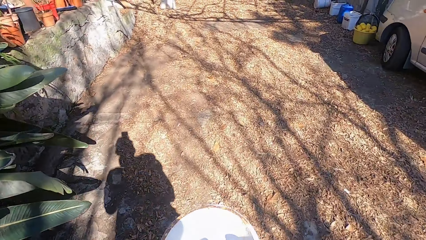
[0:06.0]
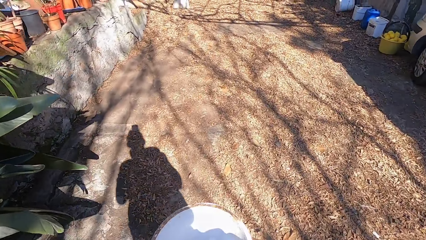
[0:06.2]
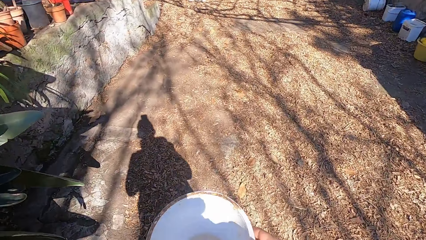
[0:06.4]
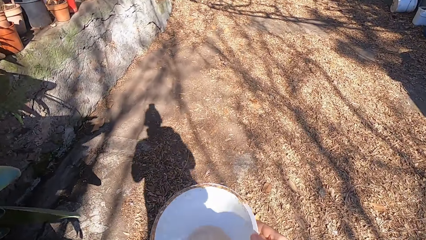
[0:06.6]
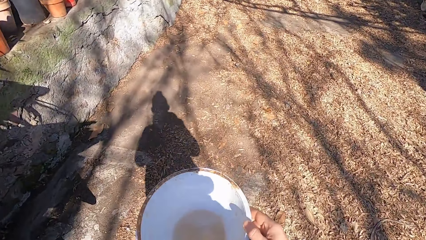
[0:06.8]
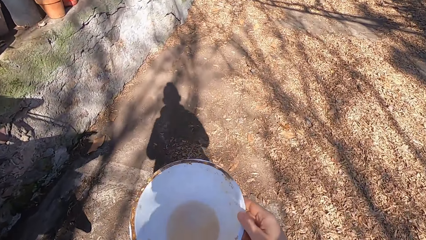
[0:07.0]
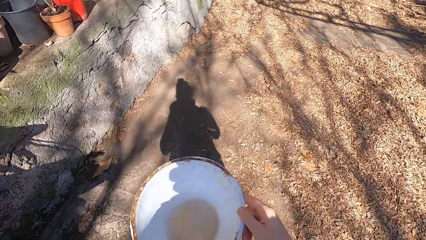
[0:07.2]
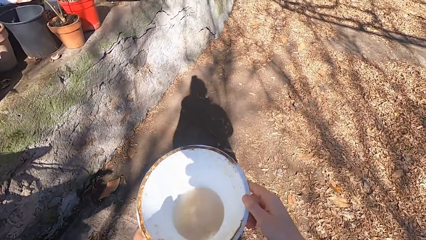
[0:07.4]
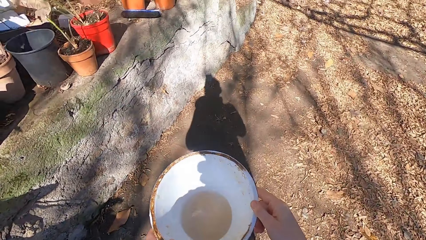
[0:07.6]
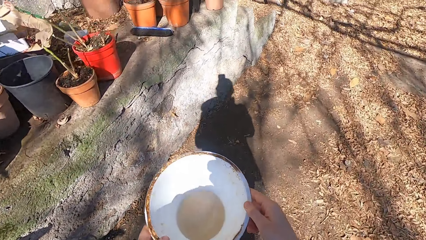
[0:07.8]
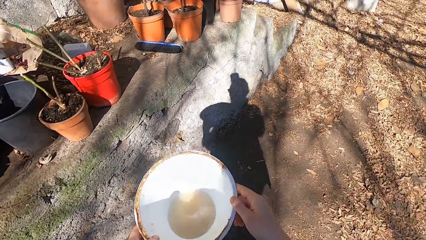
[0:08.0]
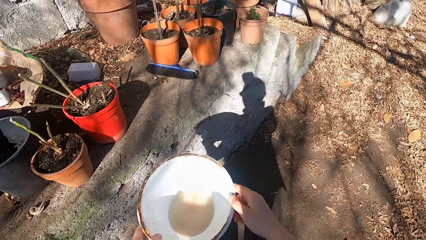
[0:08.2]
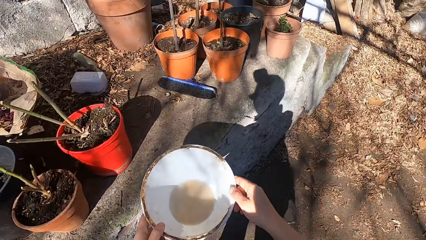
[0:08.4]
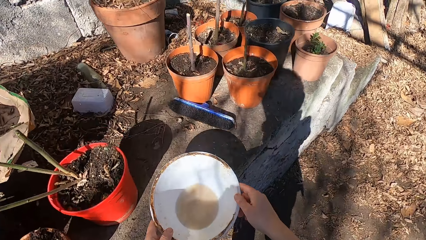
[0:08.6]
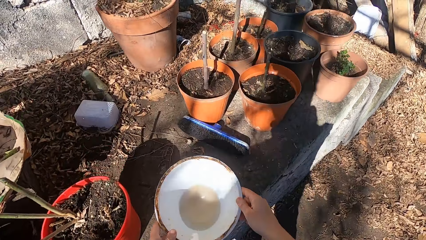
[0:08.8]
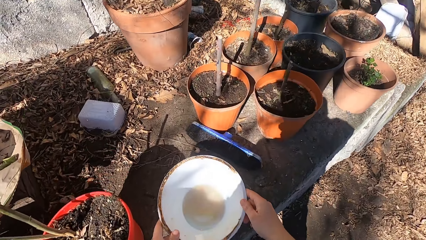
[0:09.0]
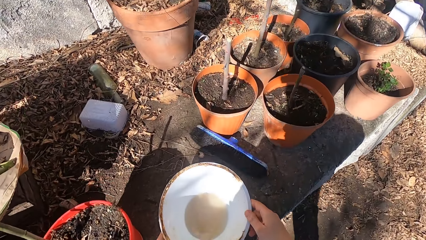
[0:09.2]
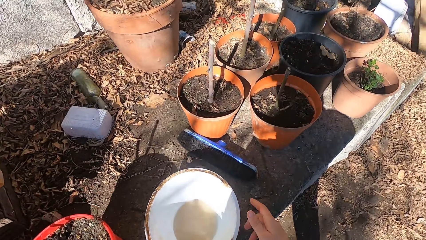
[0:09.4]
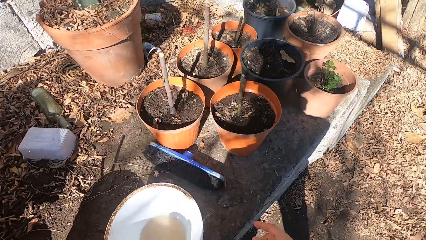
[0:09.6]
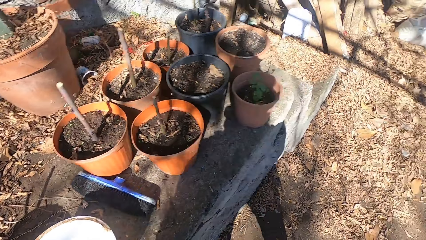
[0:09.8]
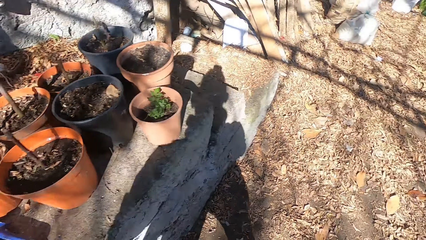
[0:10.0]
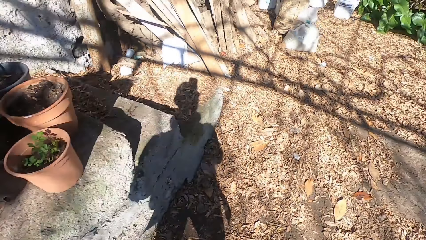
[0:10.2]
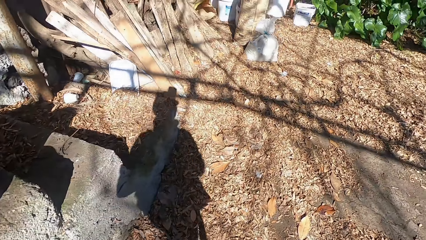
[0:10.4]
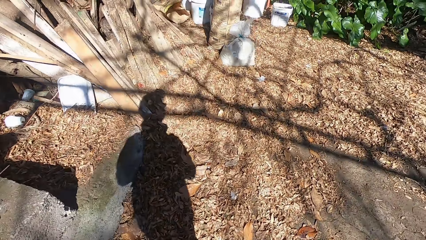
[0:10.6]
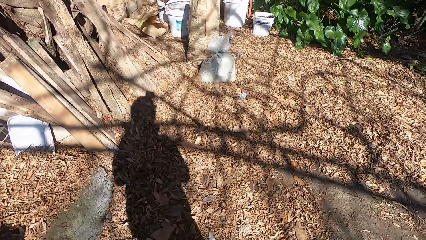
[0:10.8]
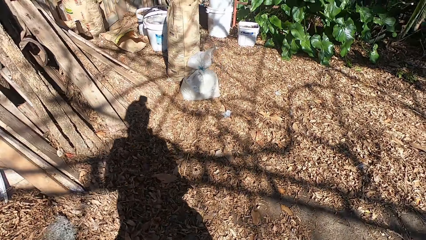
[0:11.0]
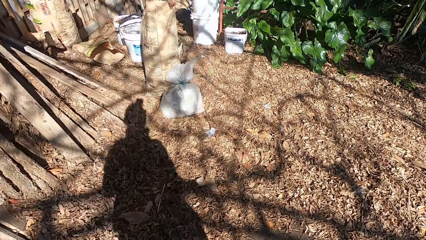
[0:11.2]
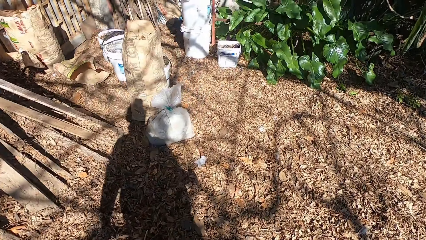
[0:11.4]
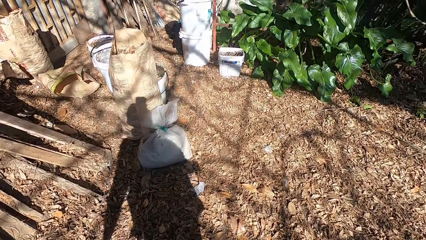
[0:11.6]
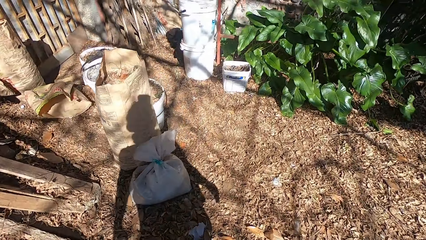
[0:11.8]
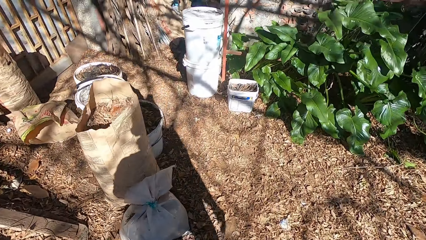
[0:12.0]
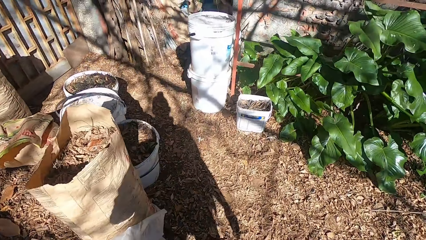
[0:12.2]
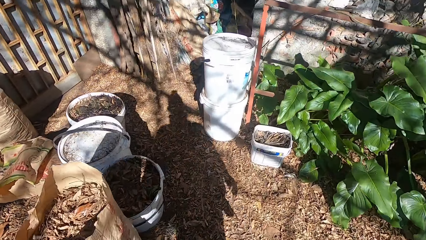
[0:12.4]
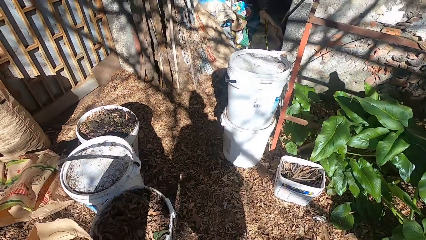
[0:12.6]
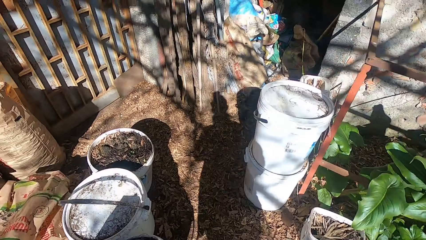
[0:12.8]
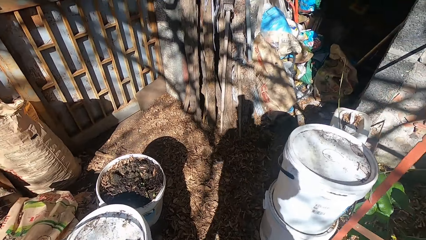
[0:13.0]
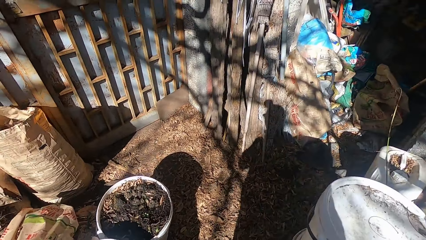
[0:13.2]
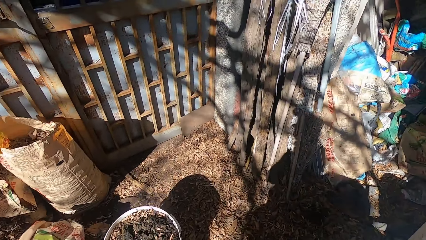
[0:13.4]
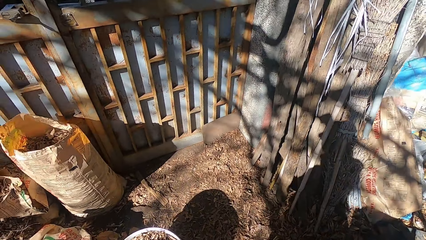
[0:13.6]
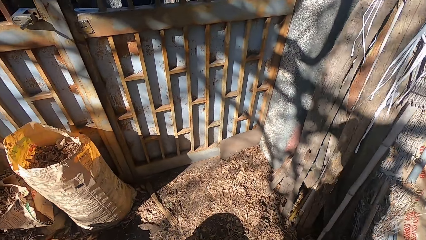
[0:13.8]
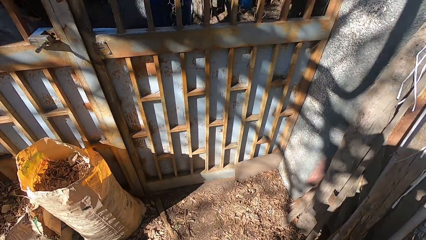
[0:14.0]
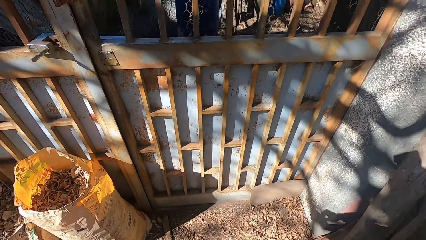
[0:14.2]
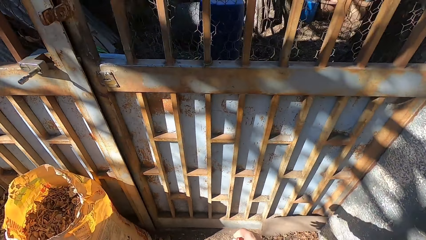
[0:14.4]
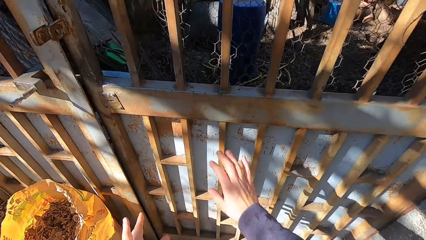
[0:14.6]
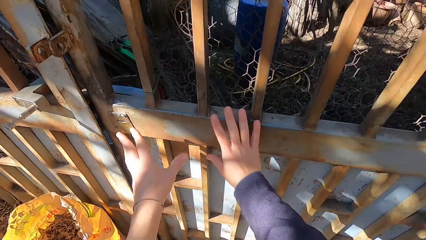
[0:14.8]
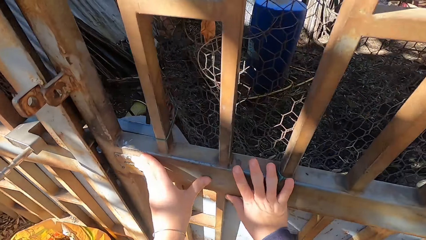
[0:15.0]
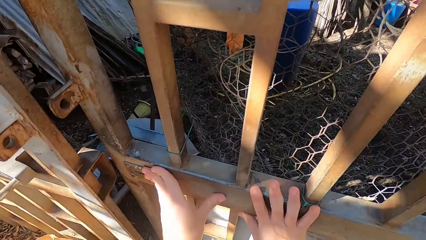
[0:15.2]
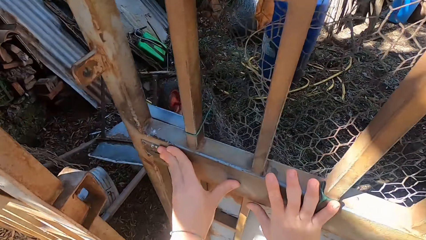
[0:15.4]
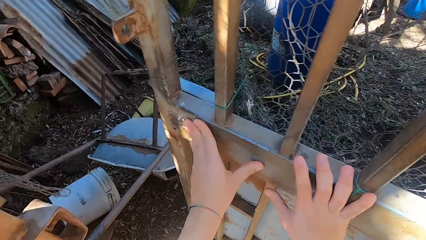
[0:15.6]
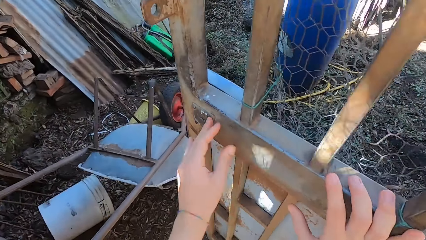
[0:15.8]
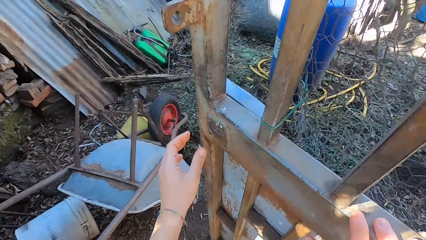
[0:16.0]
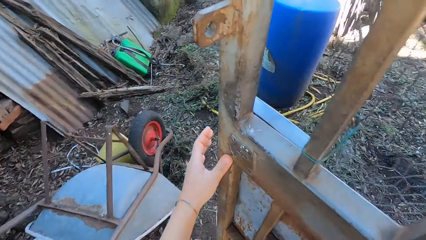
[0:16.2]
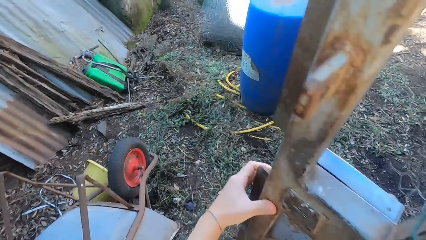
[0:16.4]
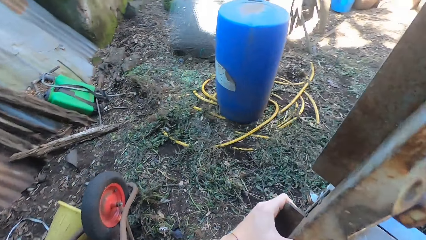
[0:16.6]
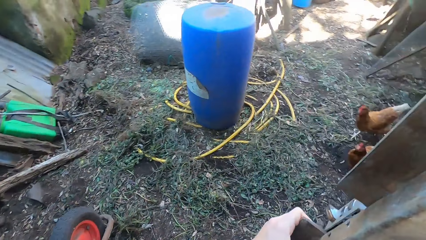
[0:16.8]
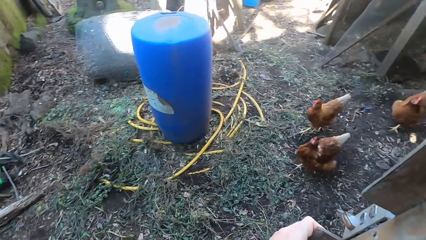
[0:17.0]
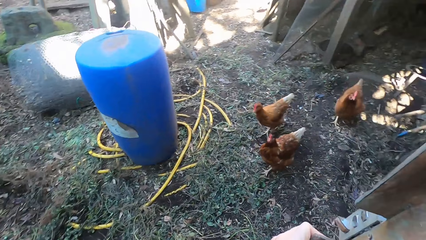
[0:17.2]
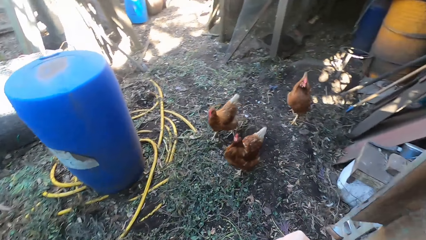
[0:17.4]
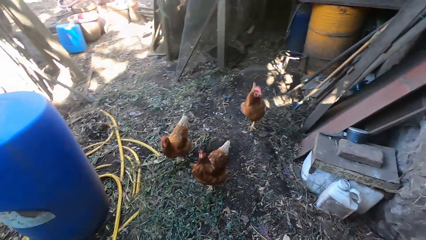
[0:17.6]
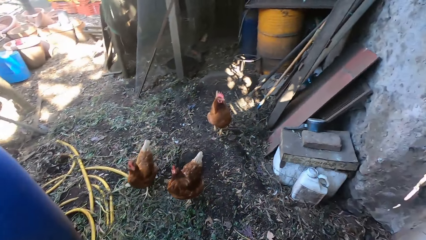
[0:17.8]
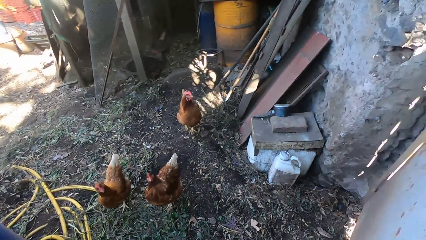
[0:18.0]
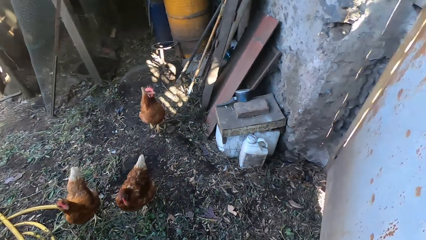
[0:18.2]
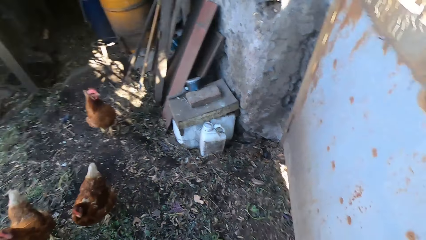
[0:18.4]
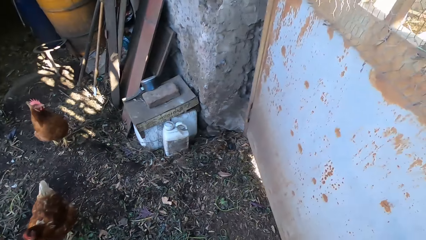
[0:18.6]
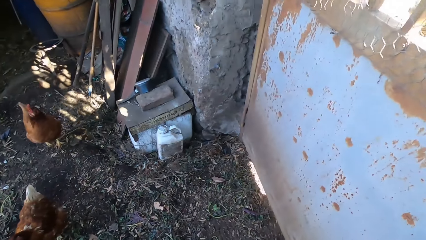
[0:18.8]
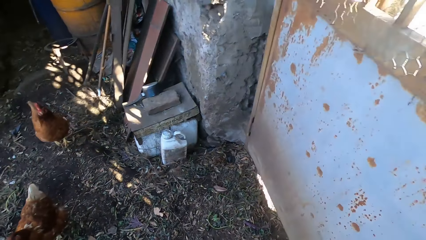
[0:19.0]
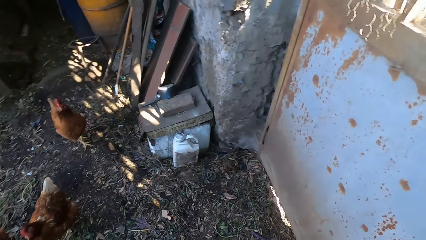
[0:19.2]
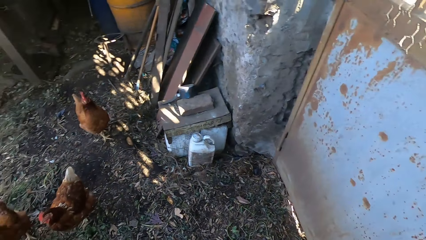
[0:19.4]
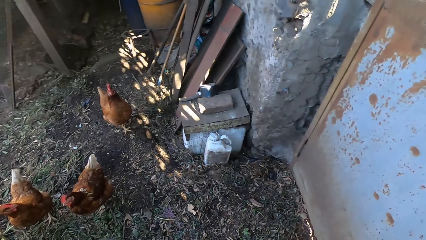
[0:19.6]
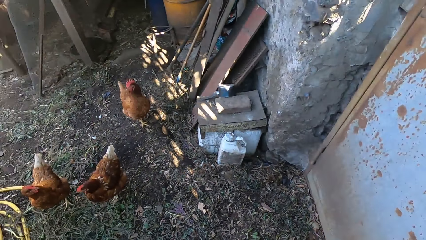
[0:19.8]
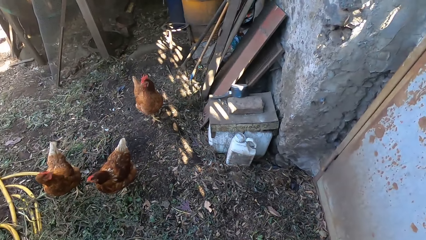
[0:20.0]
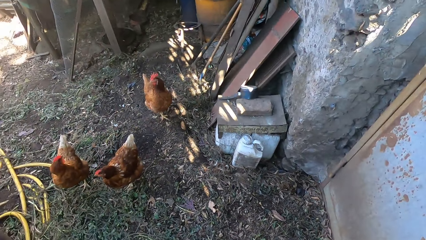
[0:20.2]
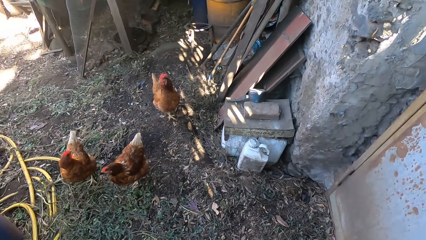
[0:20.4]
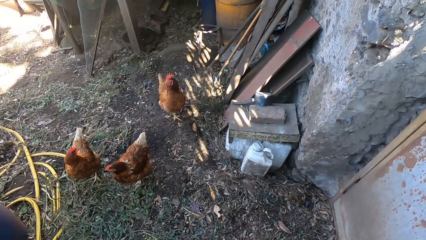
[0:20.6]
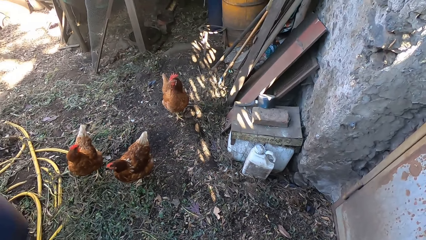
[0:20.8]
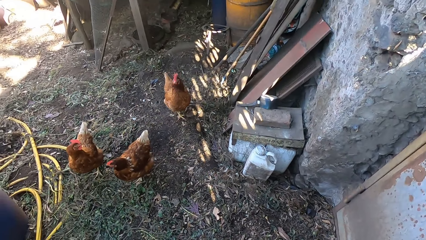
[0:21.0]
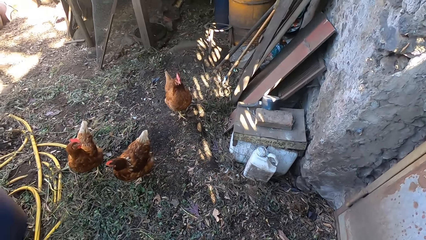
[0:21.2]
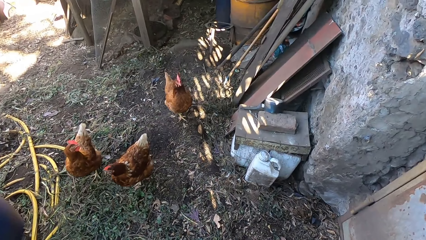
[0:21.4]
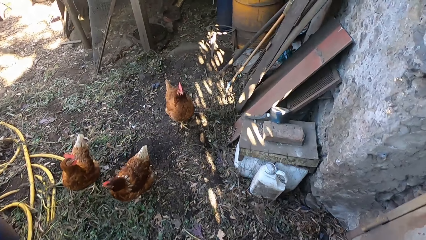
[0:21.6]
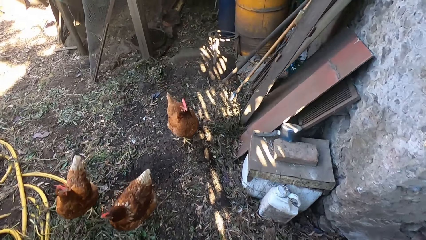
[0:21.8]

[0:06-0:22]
The camera wearer walks towards a pavement. They place the bowl of water on the pavement with both hands. They walk around. They open a door or gate with both hands. They close the gate.
